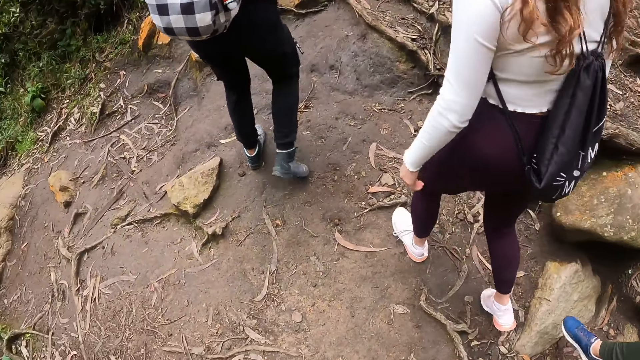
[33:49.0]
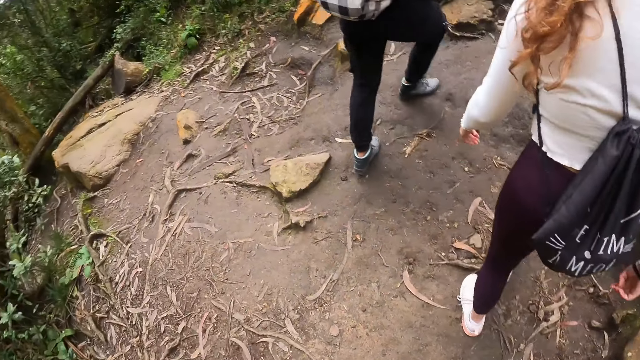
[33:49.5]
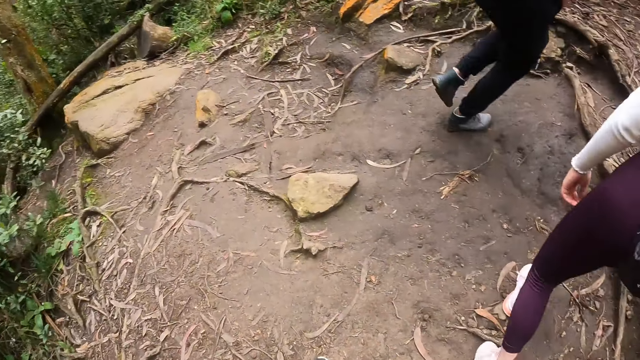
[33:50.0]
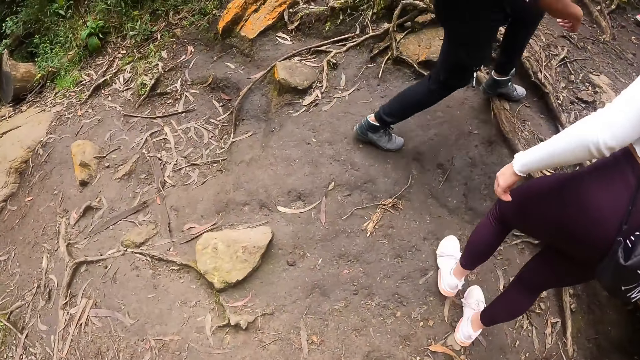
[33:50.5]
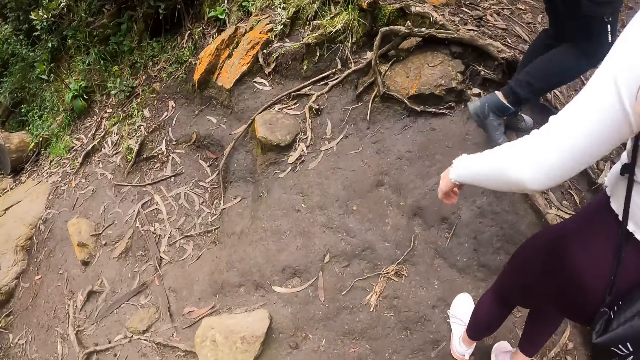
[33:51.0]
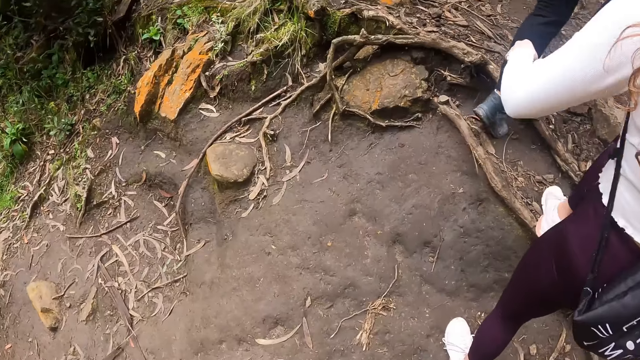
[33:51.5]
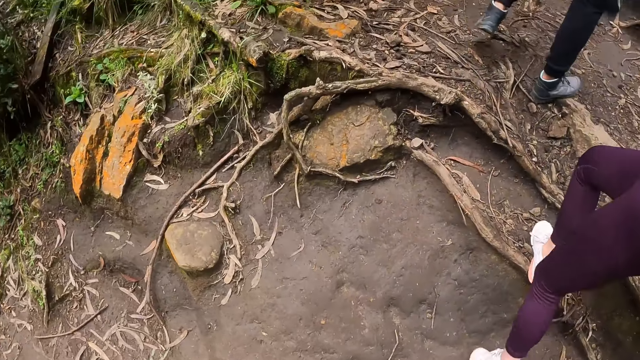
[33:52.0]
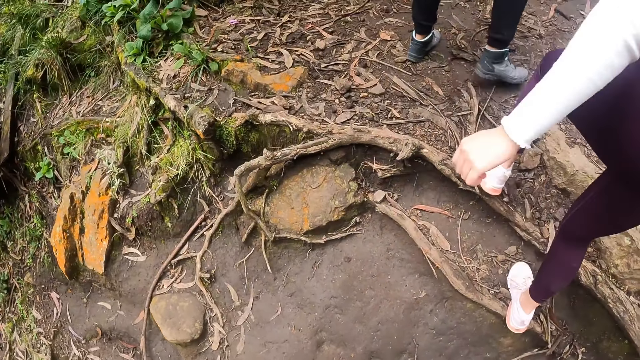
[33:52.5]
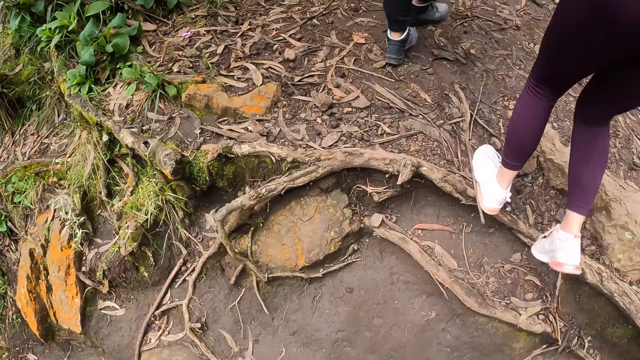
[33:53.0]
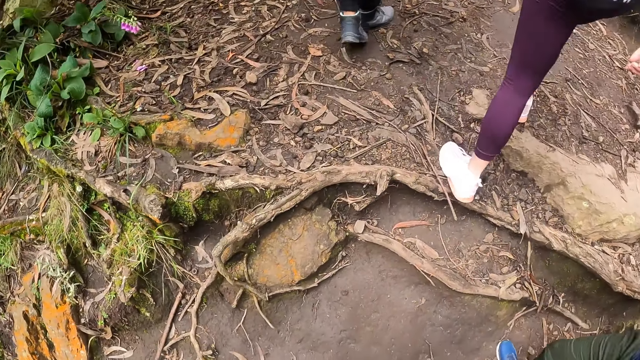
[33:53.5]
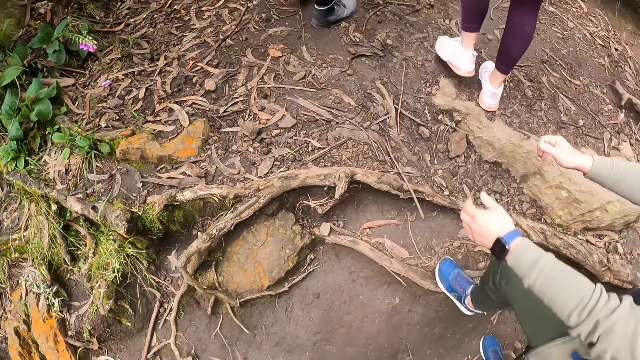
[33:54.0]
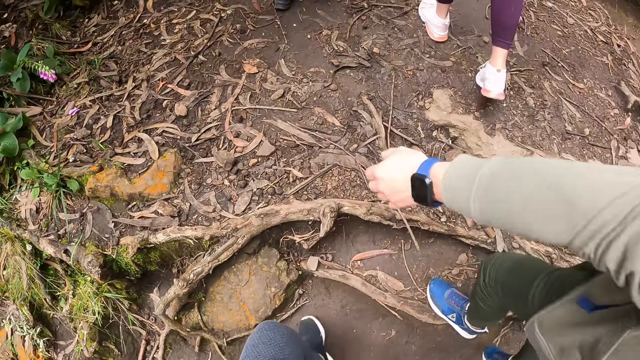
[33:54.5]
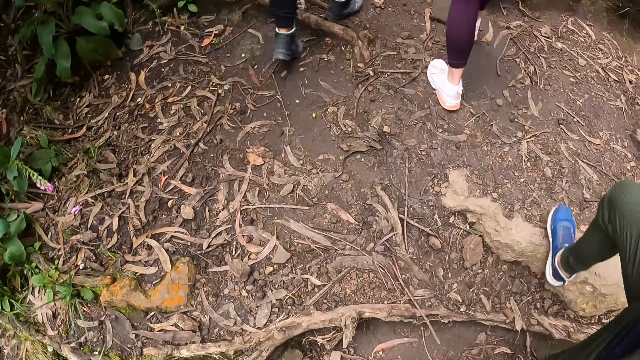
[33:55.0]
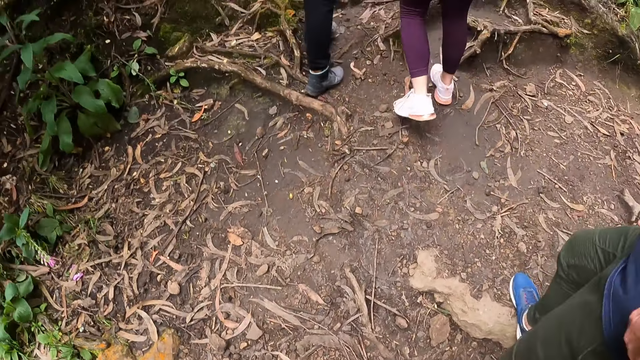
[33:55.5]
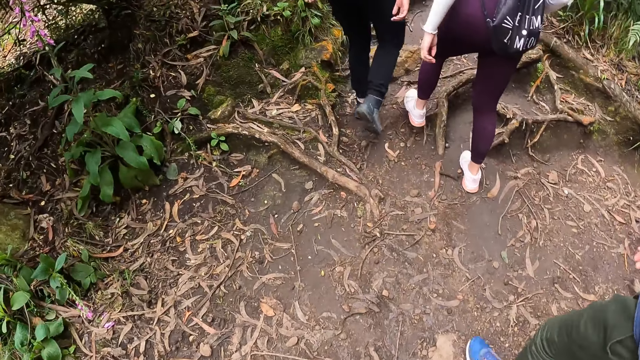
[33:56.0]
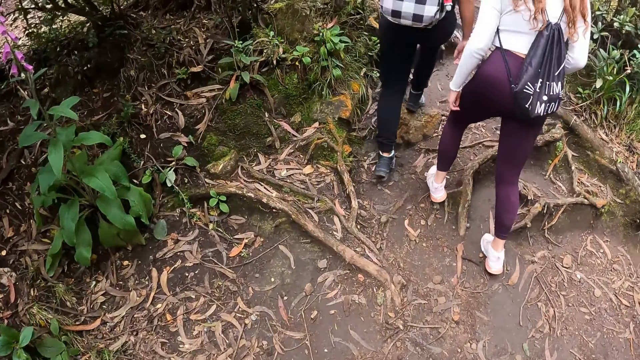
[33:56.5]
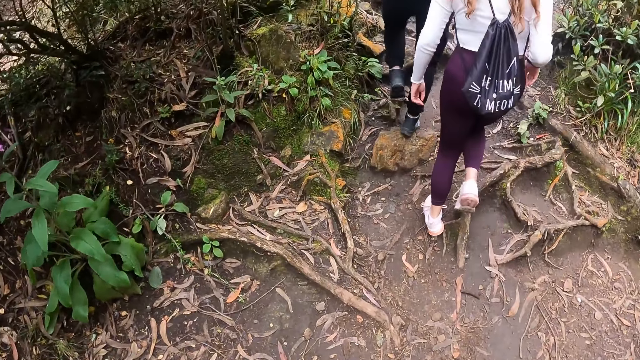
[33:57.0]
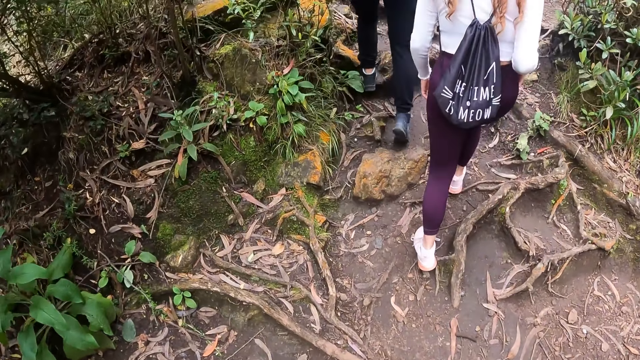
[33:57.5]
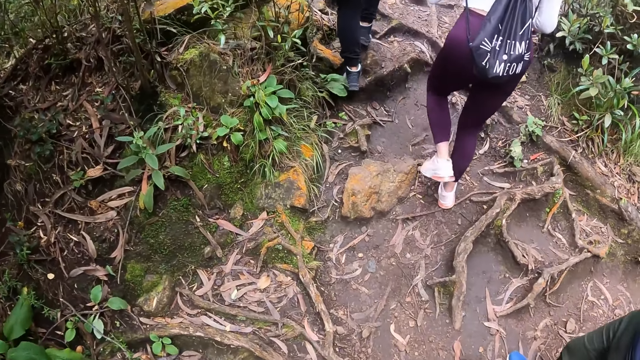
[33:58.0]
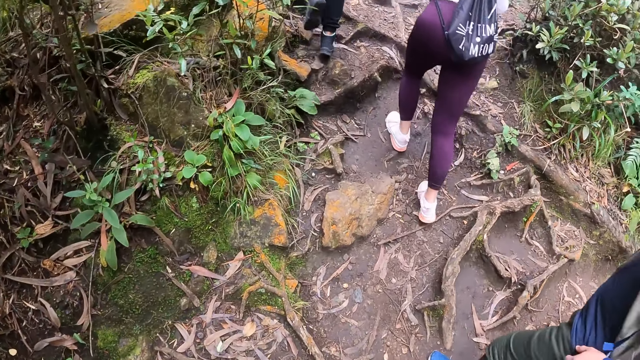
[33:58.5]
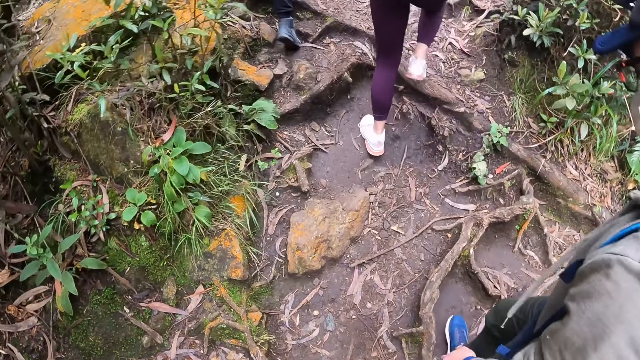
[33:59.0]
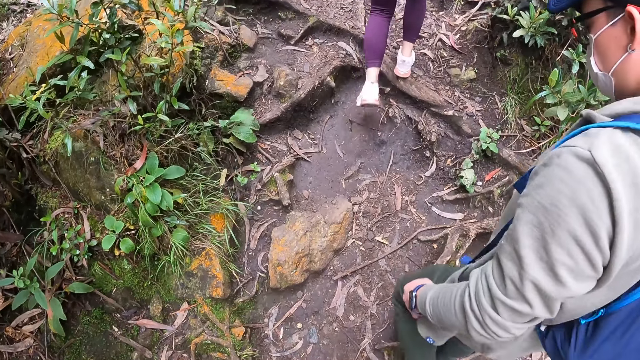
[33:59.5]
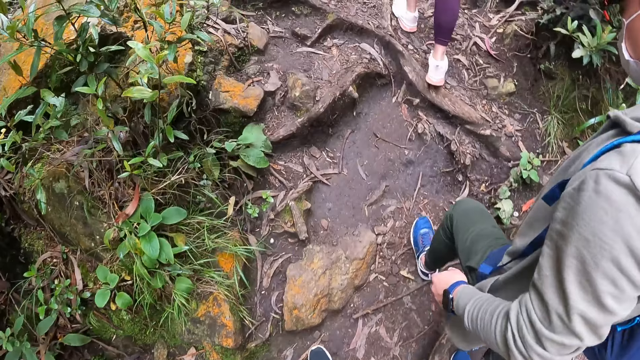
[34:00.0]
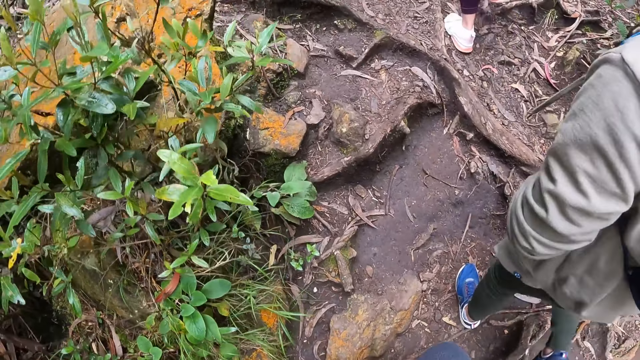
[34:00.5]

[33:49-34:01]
A man pulls his left sleeve with his right hand. The camera wearer walks up the cliff with the group of people.

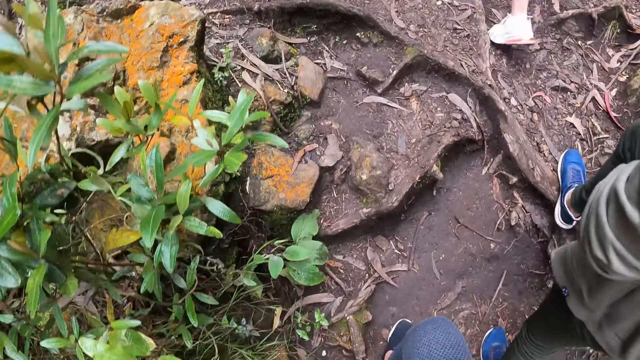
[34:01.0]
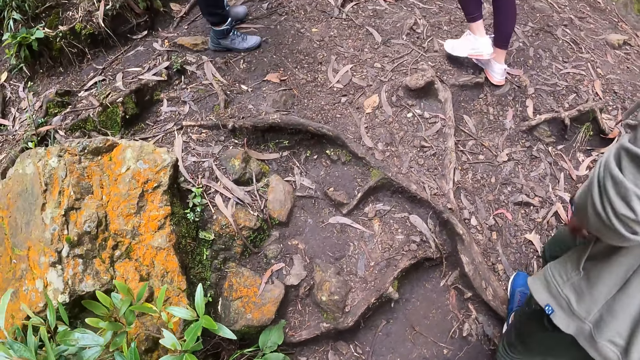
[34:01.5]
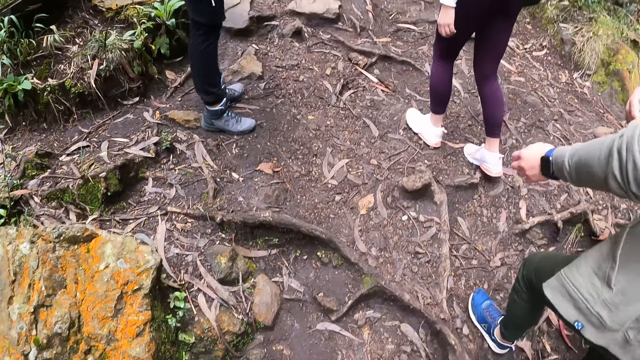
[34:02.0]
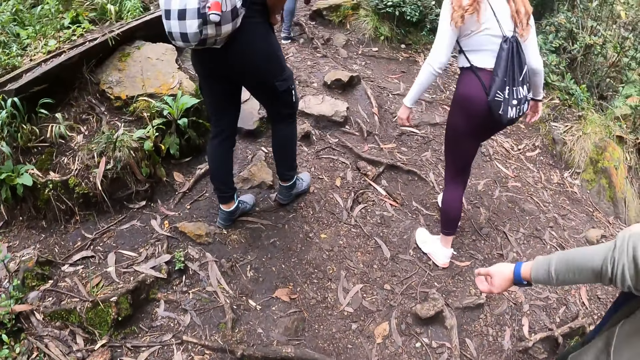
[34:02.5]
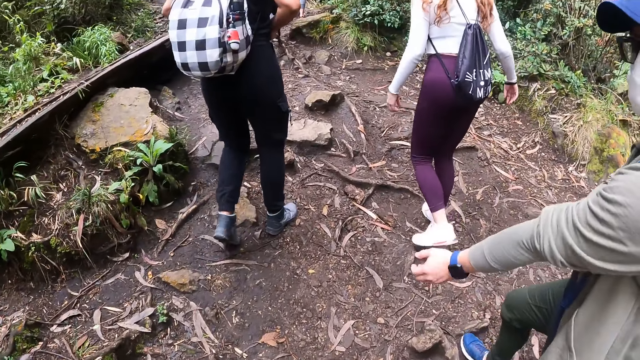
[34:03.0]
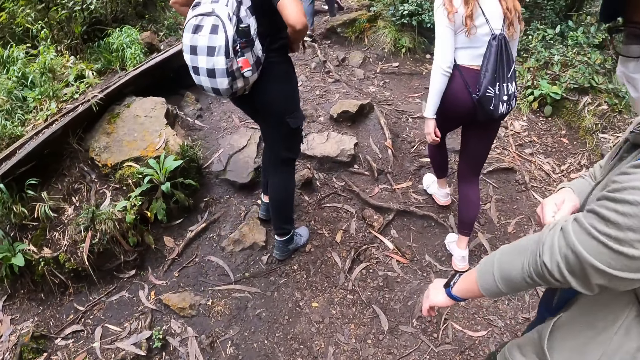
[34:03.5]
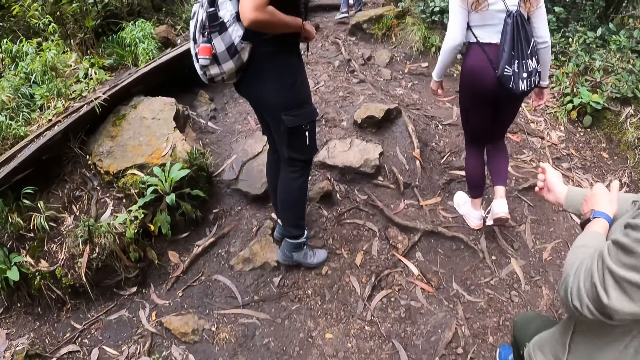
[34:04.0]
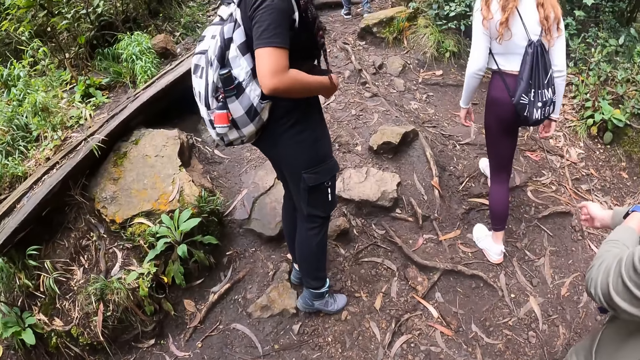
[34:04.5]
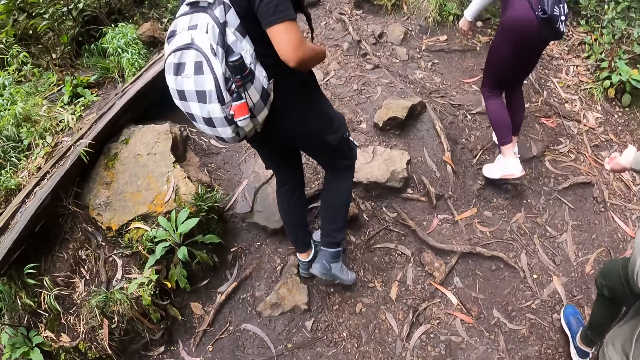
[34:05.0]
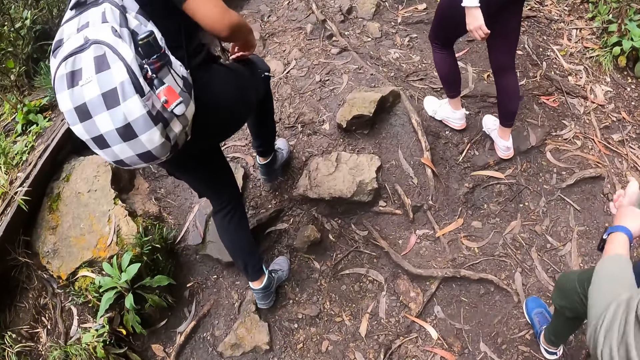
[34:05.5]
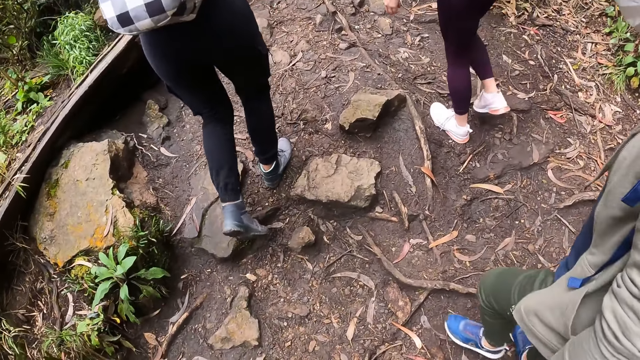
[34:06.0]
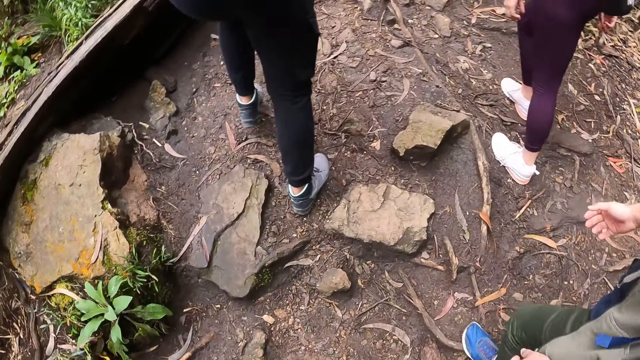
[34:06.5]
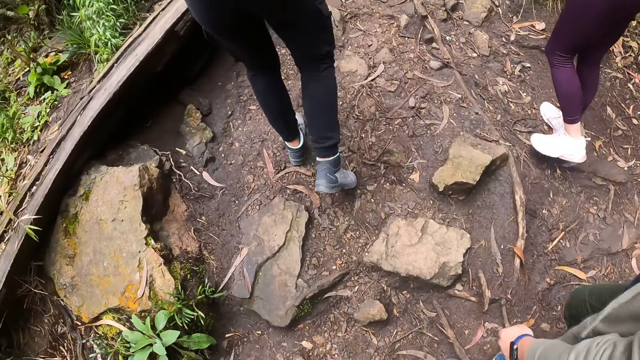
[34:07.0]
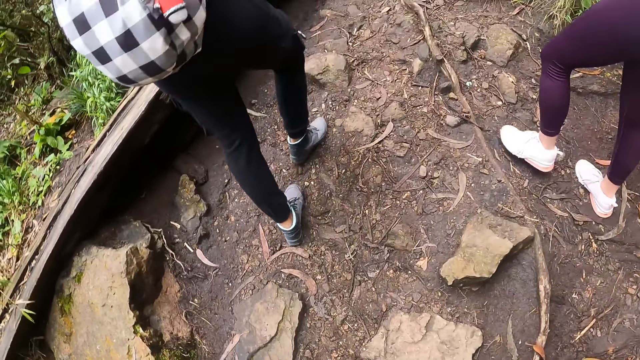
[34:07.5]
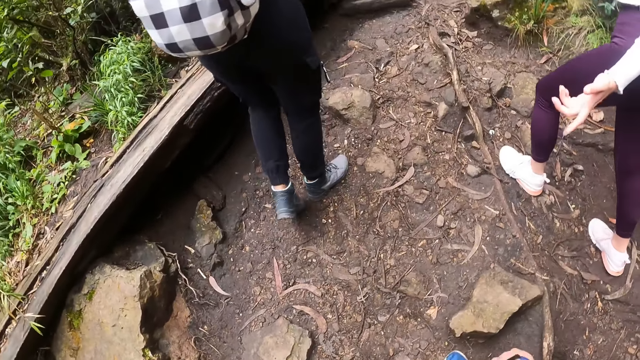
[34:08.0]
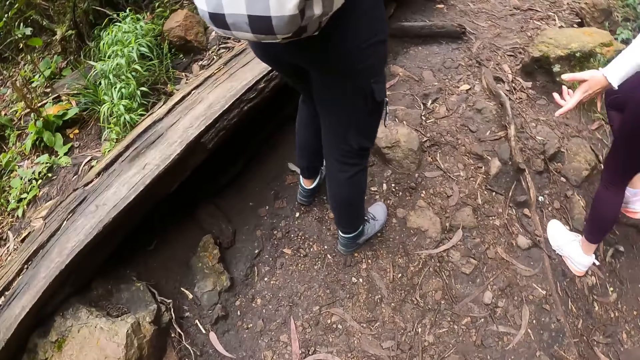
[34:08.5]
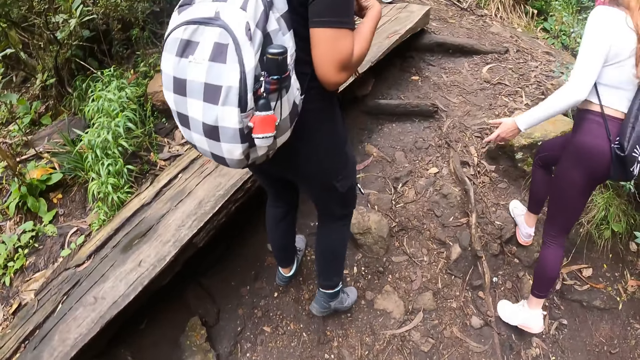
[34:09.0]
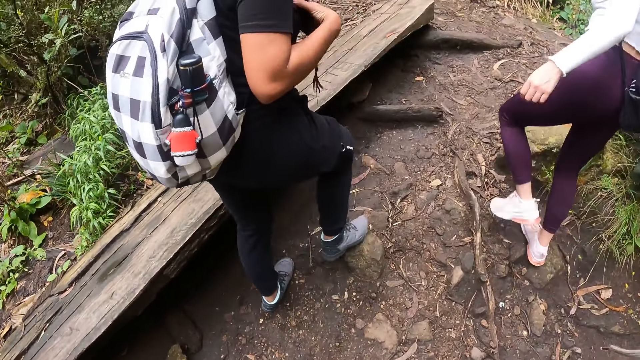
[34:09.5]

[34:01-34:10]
A man pulls his right sleeve with his left hand. The camera wearer interacts with a woman, another woman, and the man on the cliff.
